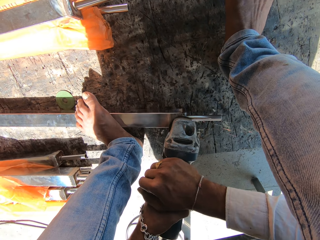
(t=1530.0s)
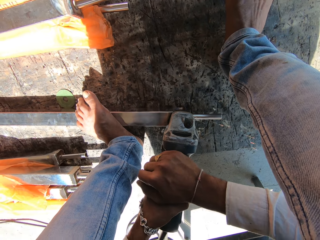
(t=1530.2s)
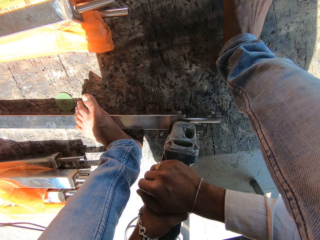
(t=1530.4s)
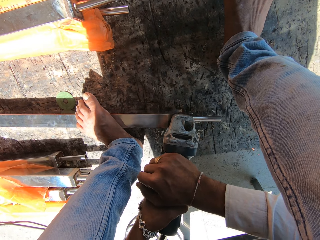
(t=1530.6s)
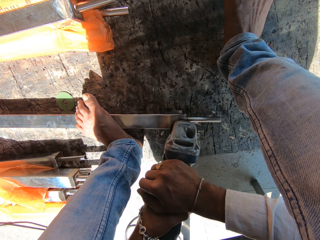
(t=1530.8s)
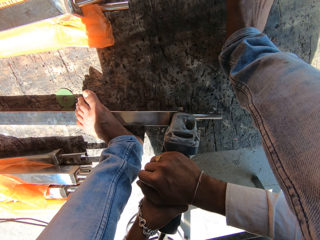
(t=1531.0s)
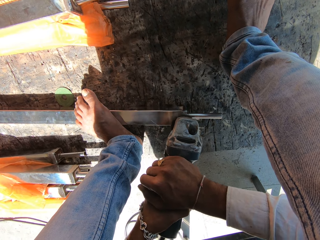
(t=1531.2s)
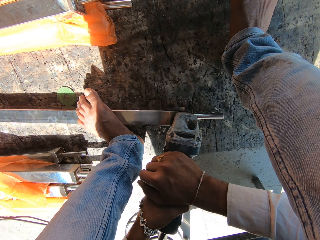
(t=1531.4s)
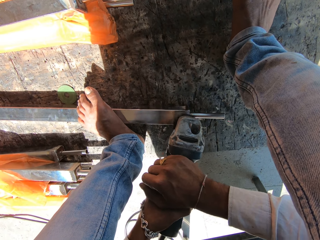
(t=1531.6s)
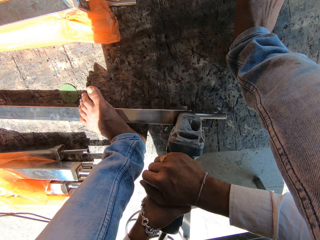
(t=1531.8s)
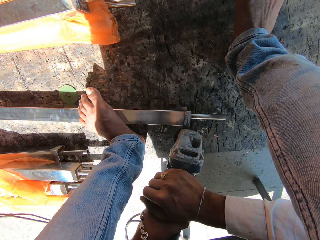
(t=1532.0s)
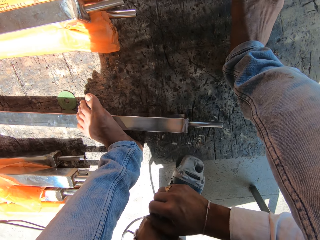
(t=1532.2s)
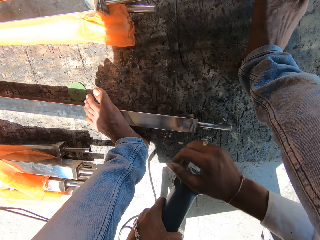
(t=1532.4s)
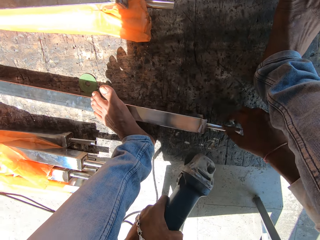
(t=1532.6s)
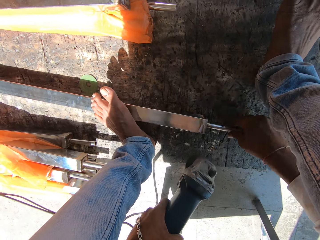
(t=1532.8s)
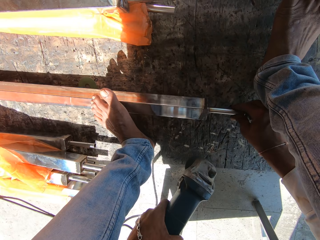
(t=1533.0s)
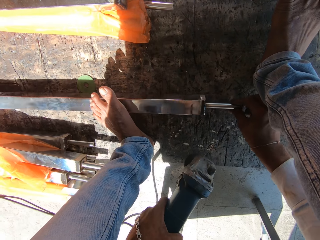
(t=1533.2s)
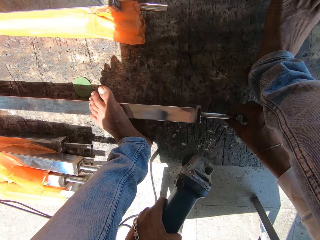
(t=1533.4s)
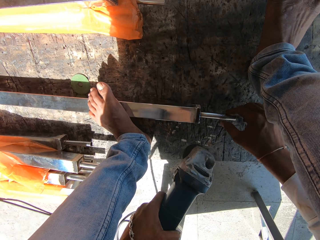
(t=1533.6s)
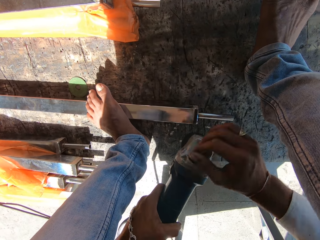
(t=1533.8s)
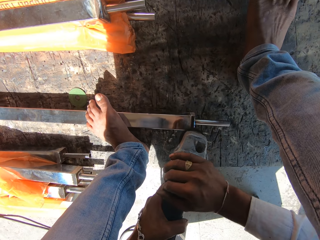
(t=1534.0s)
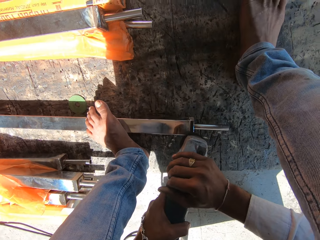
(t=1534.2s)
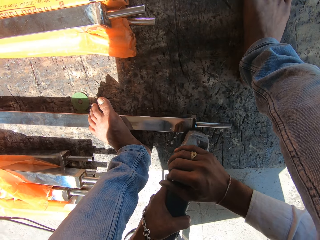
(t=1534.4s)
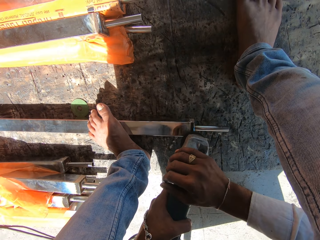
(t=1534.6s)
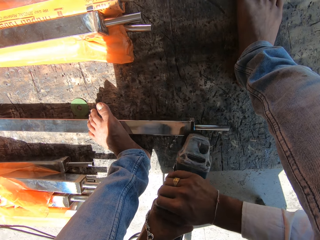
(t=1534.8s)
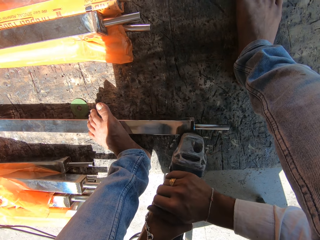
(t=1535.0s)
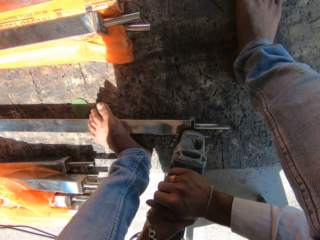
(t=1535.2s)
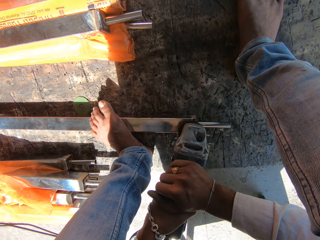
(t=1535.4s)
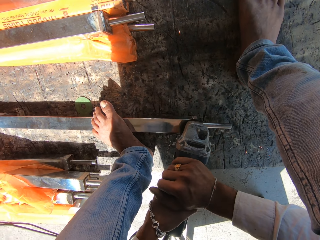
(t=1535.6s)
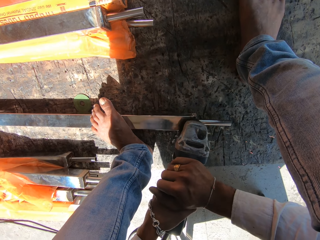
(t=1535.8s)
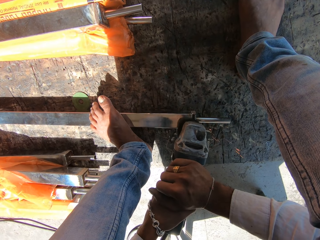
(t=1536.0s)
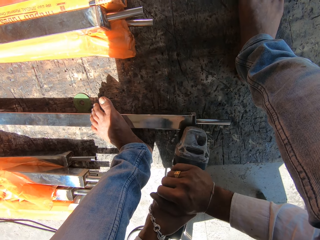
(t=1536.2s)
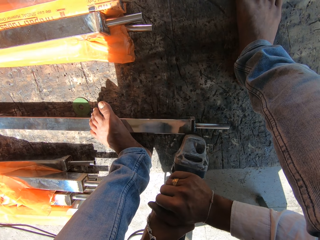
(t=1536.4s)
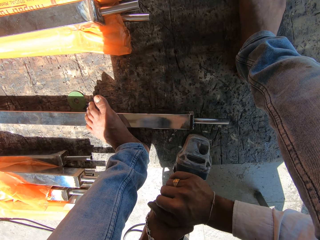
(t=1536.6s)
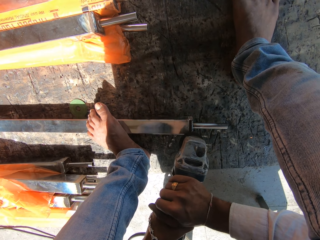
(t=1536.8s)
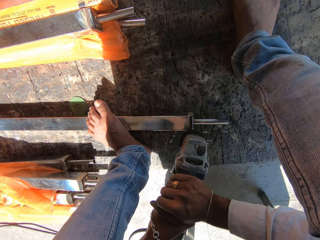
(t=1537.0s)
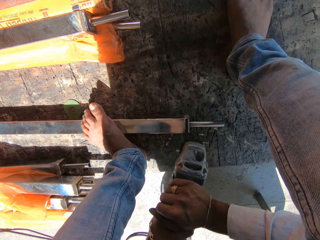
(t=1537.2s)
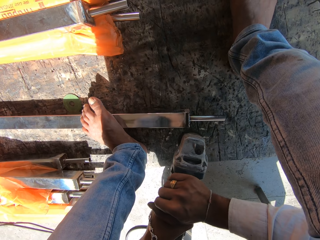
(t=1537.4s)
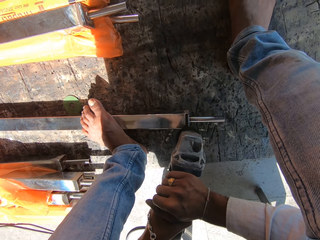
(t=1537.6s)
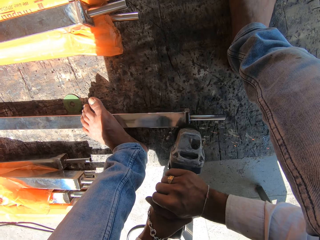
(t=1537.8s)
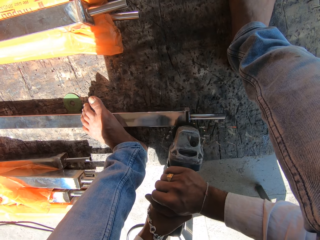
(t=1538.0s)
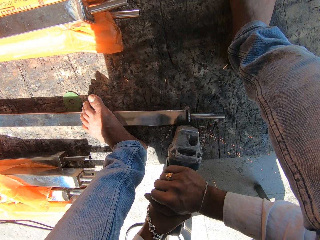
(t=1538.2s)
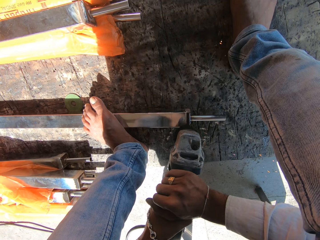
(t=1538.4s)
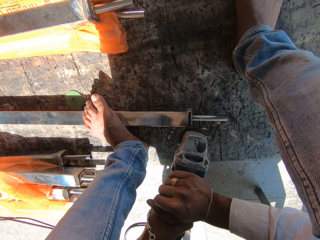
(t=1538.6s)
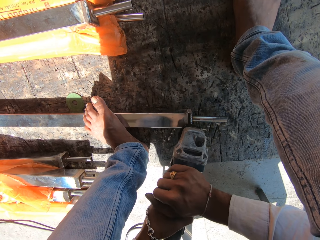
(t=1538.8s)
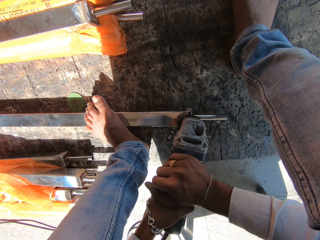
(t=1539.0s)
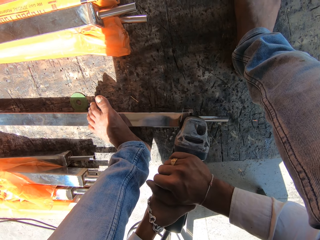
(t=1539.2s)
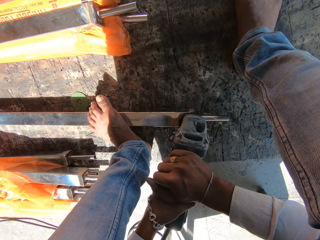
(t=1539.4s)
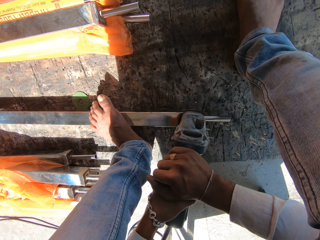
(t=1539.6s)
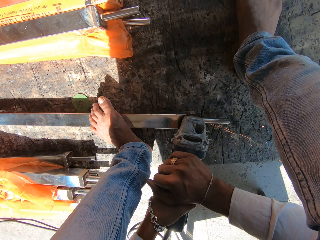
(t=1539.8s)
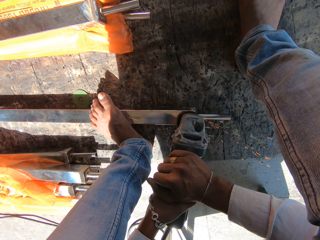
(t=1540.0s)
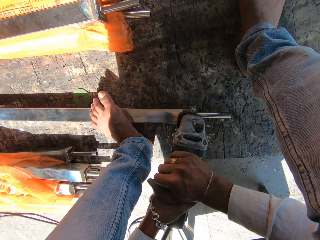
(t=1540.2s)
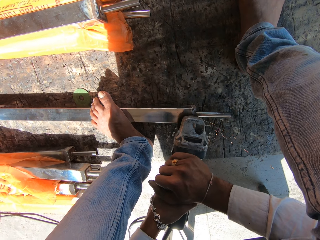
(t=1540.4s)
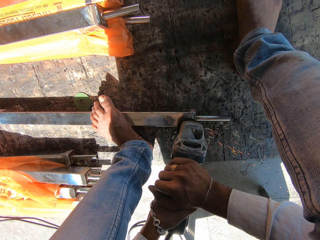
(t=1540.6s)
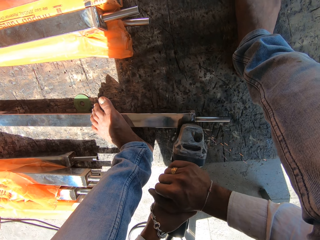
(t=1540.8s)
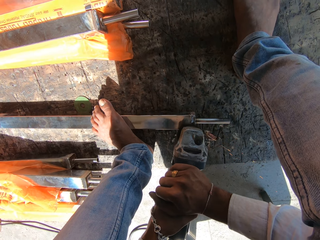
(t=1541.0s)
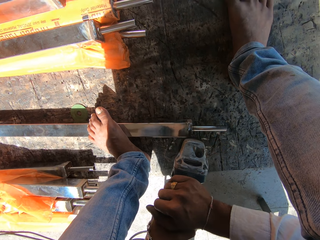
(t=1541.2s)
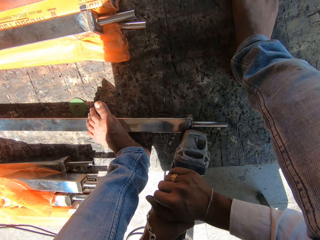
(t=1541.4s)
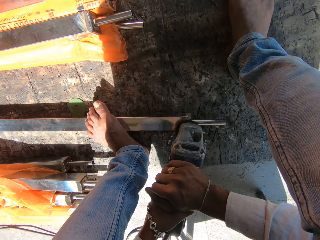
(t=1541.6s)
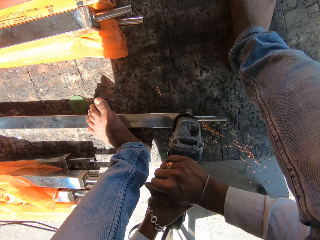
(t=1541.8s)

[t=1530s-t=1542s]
The camera wearer turns the aluminum rail on the ground with his right hand. He polishes the aluminum rail with the angle grinder in both hands.

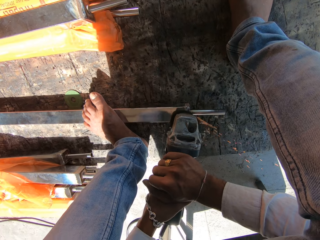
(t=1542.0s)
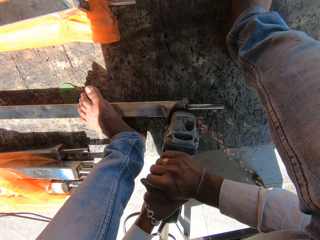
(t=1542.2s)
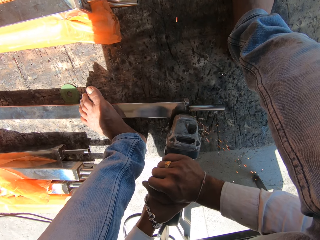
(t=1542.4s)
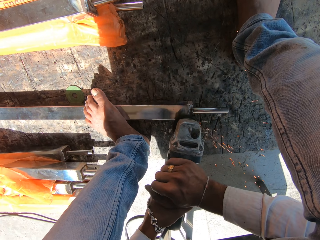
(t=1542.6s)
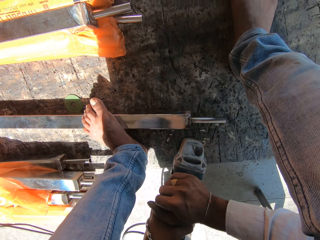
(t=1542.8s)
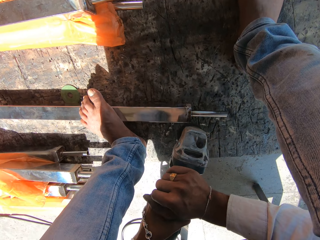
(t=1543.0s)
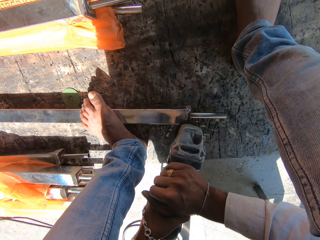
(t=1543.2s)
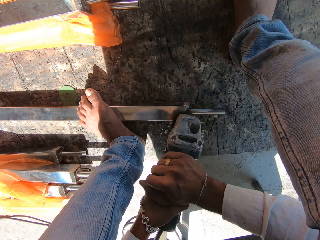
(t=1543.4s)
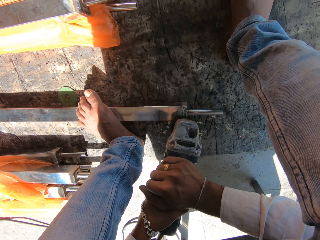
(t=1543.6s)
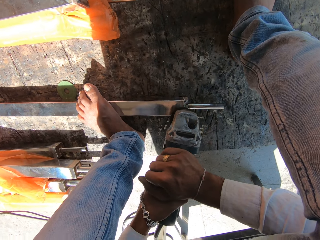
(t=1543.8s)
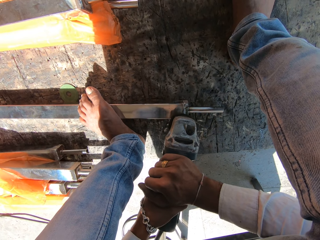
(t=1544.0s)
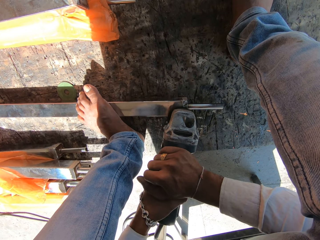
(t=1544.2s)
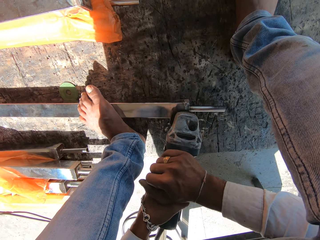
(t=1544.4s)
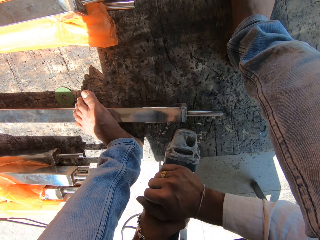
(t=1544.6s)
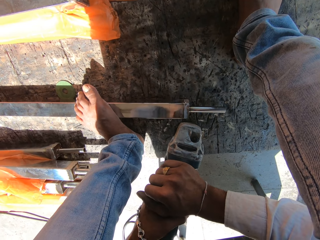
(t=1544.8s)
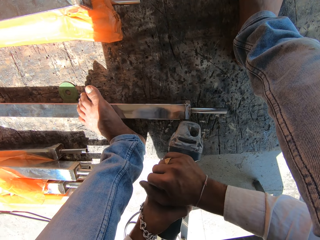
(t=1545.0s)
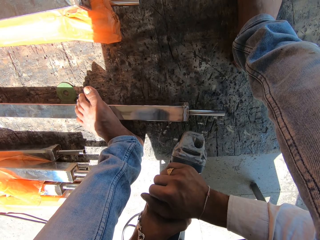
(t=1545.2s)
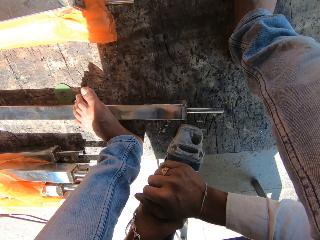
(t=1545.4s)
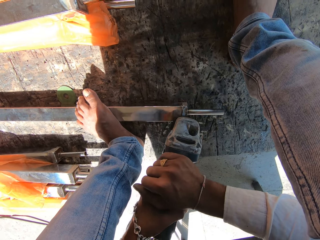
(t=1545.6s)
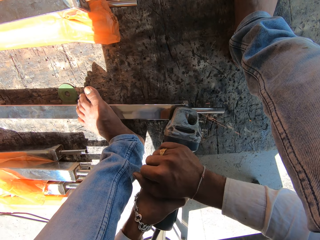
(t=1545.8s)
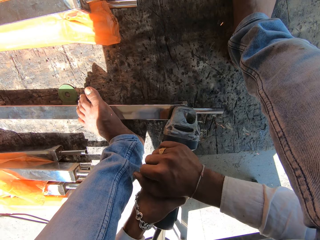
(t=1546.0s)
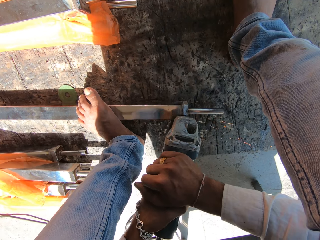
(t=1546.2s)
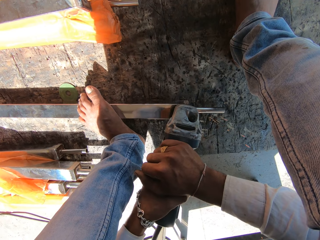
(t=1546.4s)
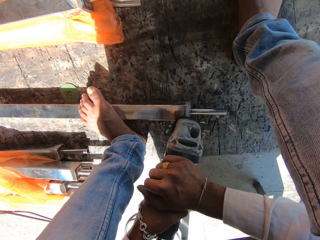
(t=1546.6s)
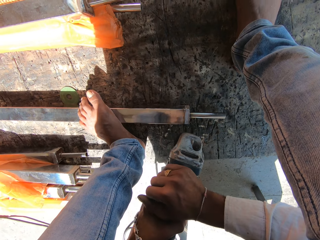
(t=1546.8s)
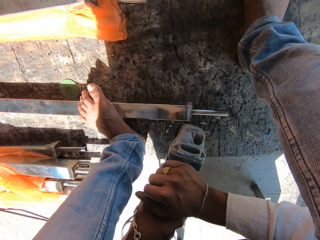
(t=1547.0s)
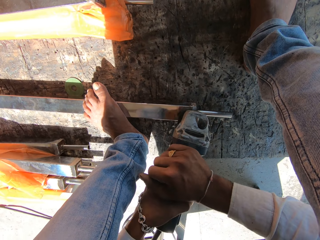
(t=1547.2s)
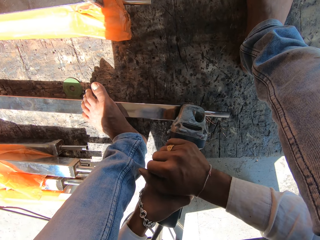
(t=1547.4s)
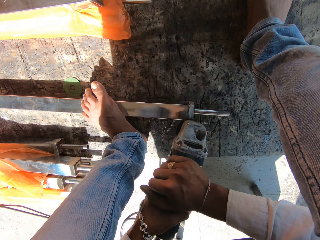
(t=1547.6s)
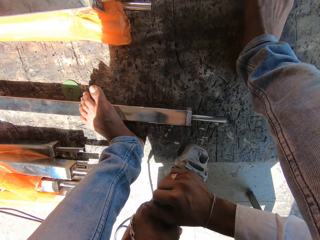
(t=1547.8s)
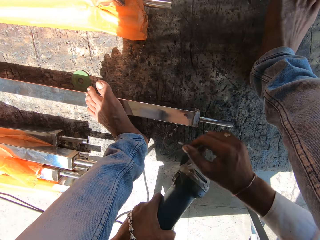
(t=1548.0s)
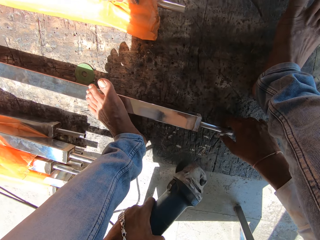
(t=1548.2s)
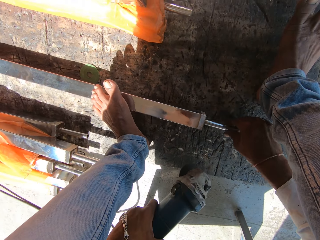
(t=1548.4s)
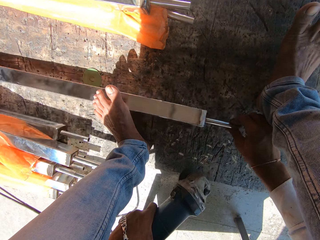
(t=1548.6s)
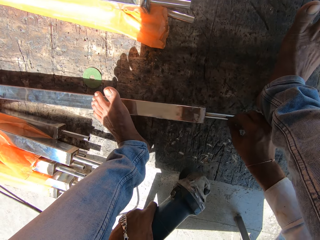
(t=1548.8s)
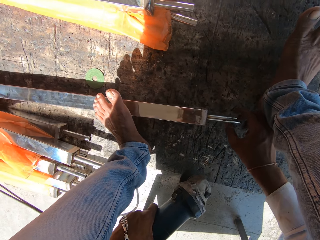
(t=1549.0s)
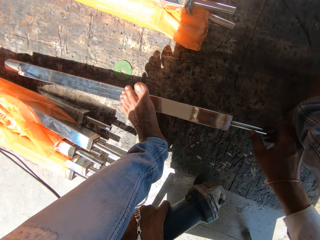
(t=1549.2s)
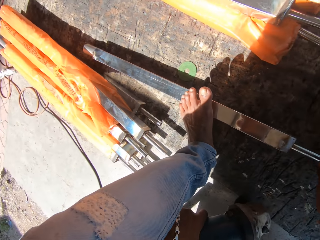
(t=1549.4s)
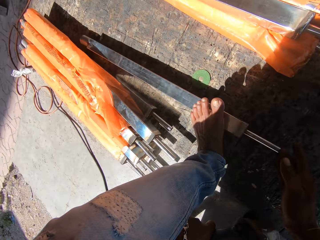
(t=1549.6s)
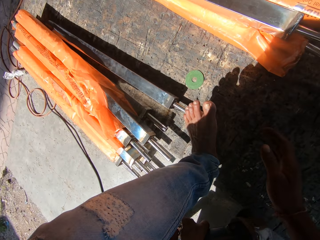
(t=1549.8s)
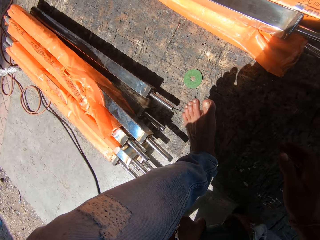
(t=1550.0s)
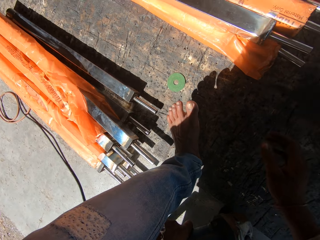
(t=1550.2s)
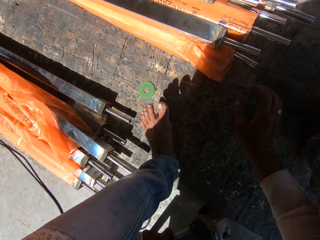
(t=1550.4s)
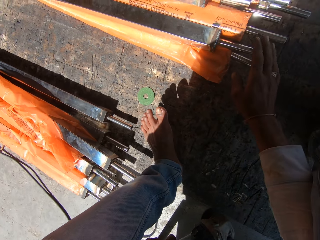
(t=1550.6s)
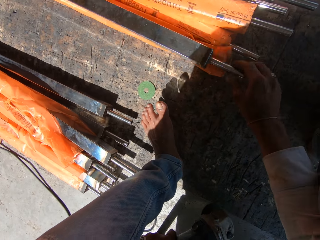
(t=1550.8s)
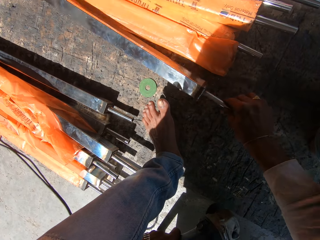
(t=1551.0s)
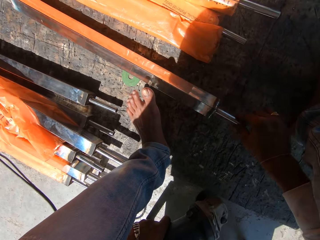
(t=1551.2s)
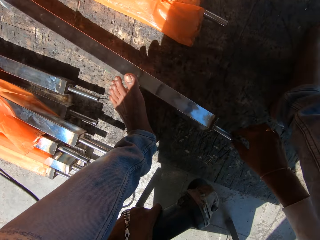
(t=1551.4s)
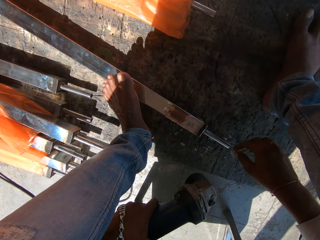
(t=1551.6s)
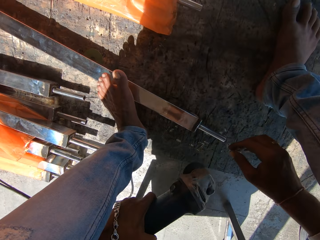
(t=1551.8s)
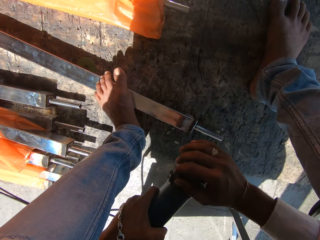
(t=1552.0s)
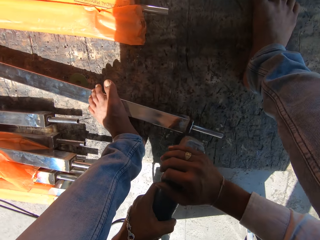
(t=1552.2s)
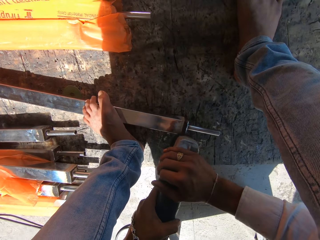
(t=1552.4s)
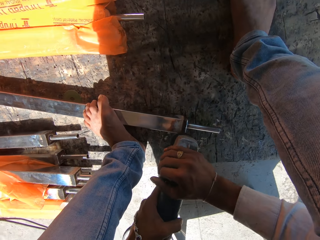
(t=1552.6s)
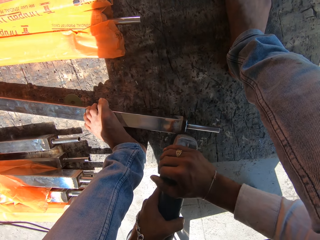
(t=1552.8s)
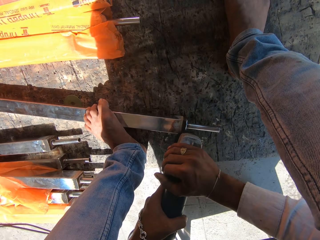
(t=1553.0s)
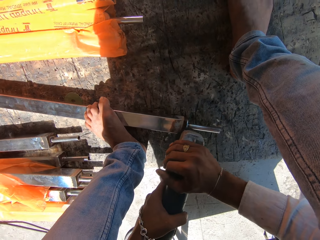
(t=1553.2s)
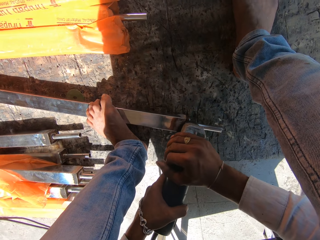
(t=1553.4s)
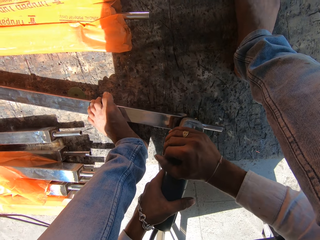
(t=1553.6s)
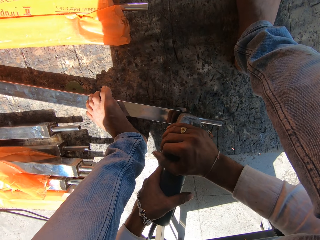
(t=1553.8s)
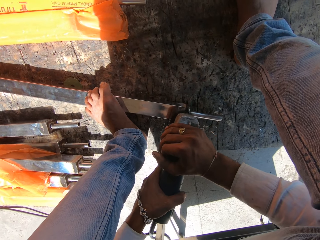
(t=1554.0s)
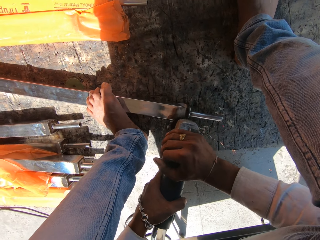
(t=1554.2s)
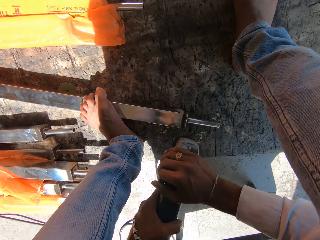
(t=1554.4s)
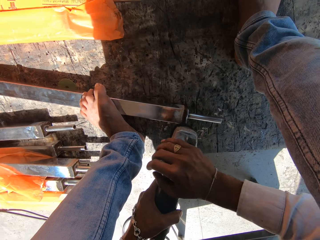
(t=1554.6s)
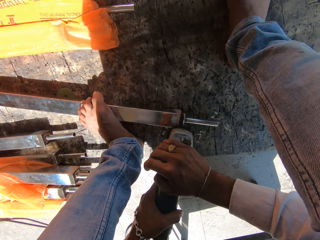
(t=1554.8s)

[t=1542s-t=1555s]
The camera wearer turns the aluminum rail on the ground with his right hand. He moves the aluminum rail aside on the ground with his right hand. He moves another aluminum rail from the stack of aluminum rails to the ground with his right hand. He places his left leg on the aluminum rail. He polishes the aluminum rail with the angle grinder in both hands.
